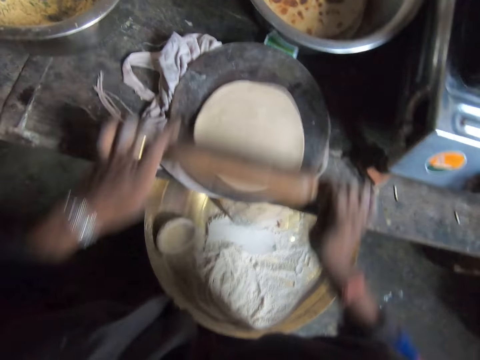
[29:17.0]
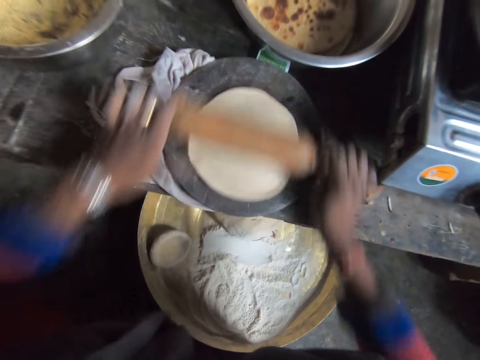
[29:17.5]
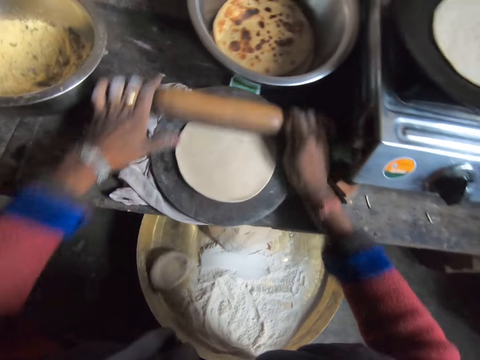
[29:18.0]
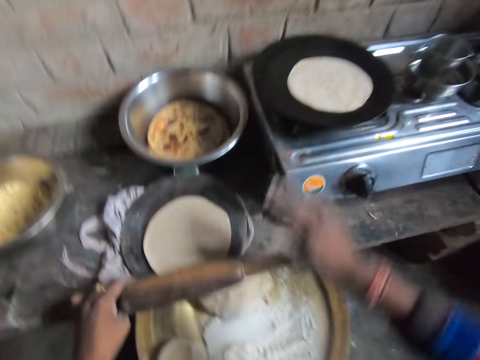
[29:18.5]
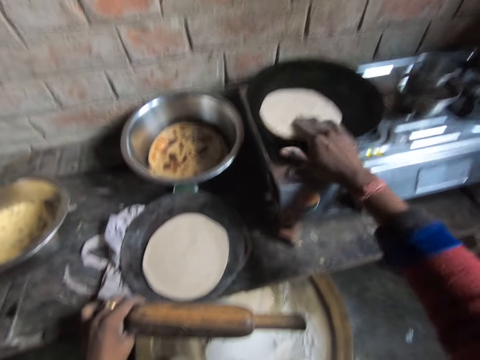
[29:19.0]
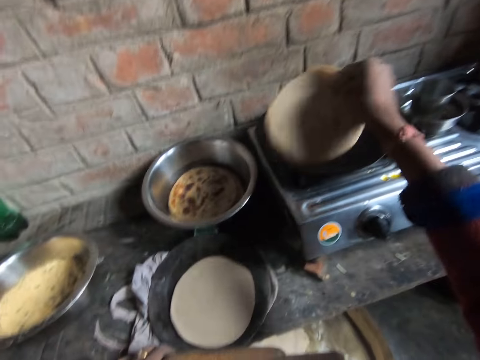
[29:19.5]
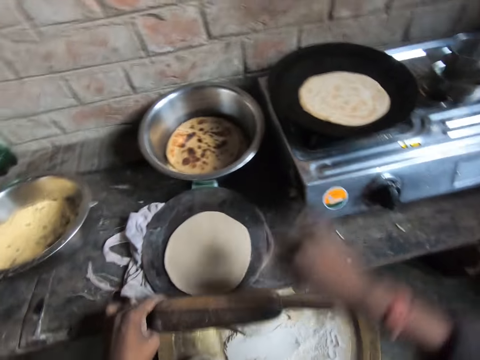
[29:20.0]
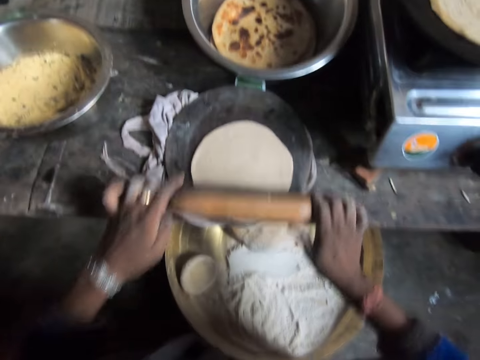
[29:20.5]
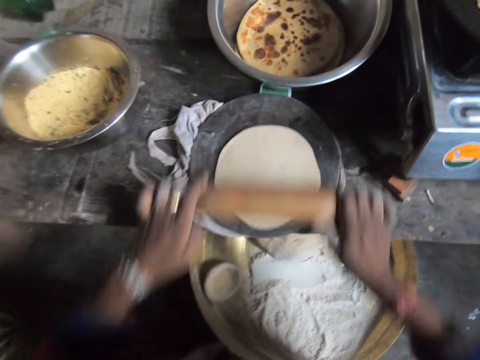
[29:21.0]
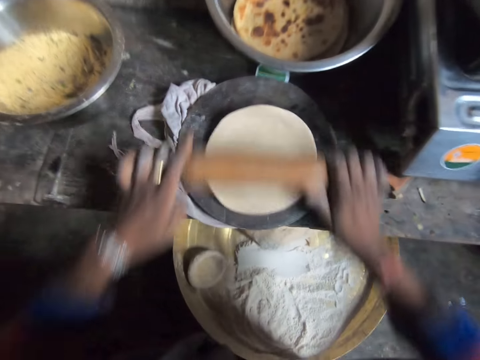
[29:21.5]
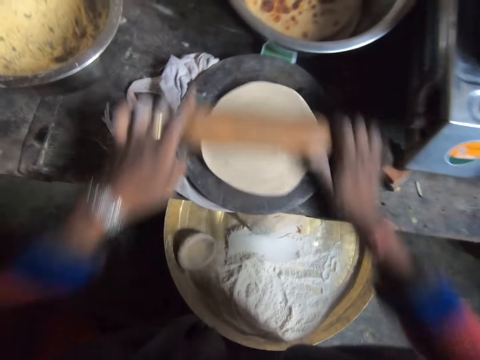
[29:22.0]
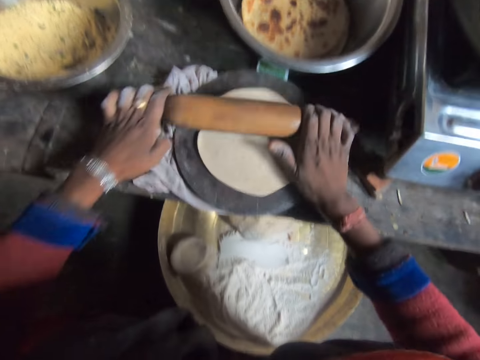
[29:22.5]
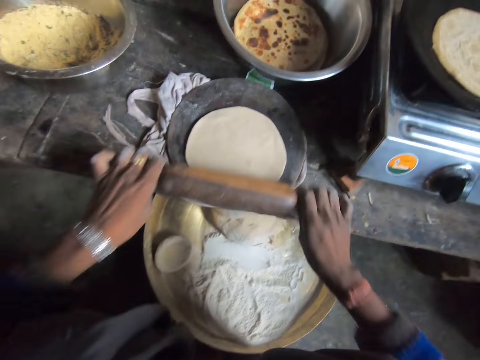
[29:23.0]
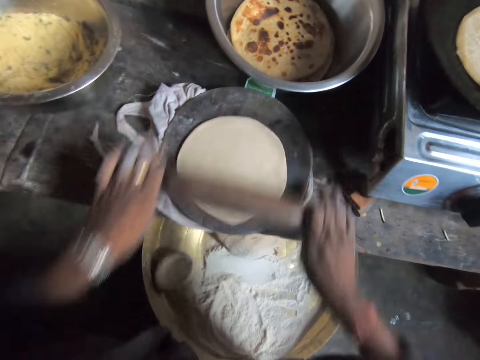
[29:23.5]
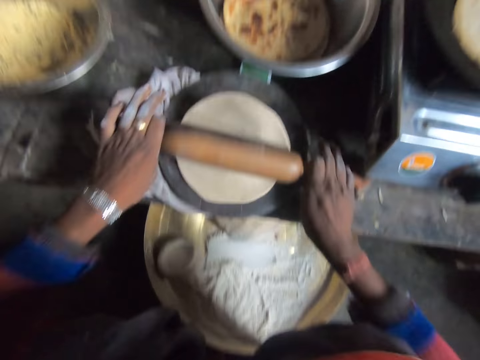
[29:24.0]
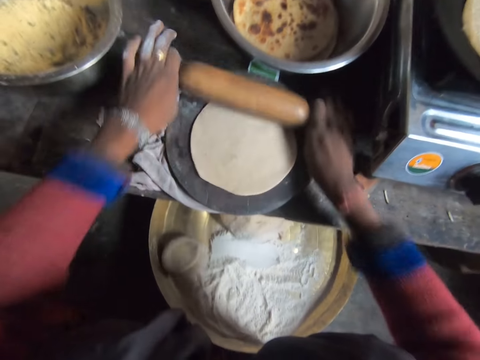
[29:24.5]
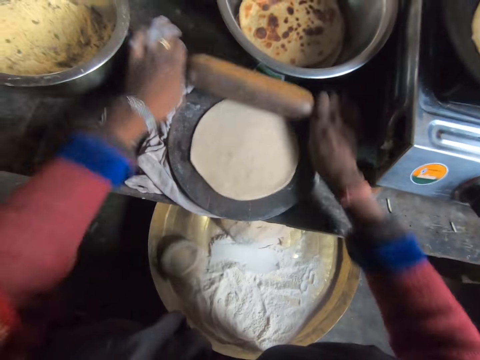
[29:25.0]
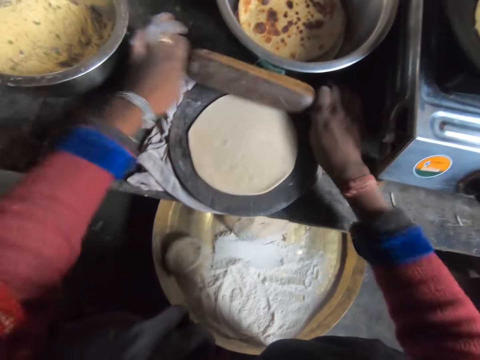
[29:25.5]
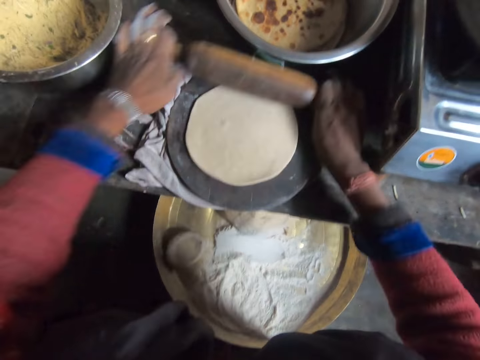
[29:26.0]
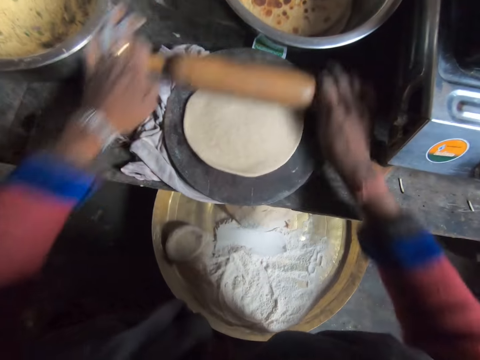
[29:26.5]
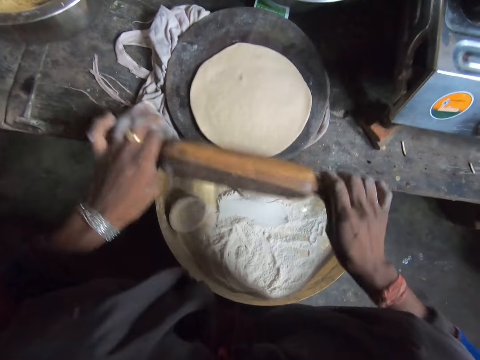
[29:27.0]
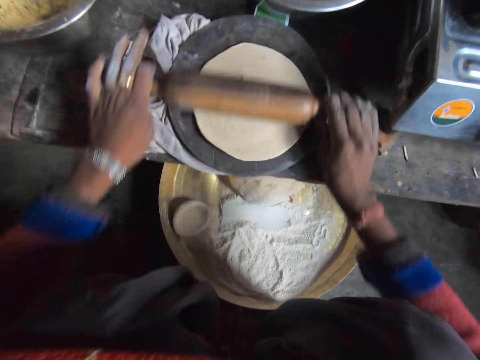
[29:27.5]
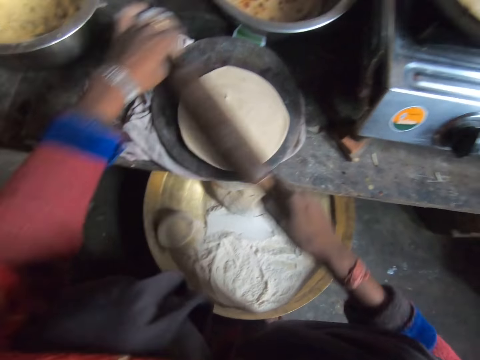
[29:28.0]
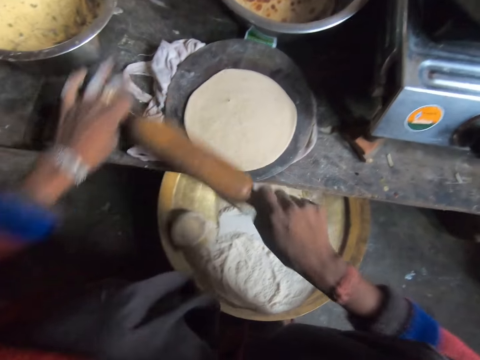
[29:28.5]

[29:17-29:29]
The camera wearer flips the chapati bread on the pan. They flatten the dough on the cutting board with the rolling pin.

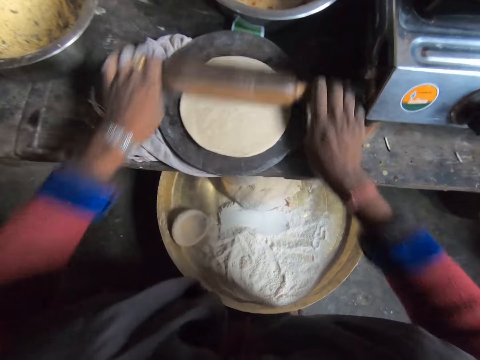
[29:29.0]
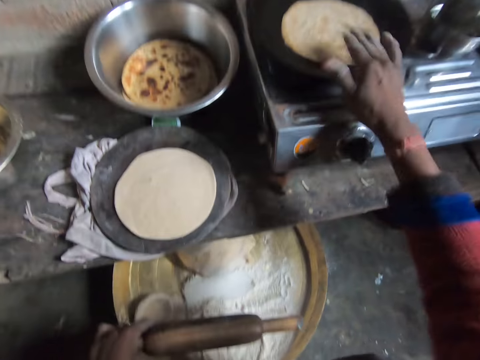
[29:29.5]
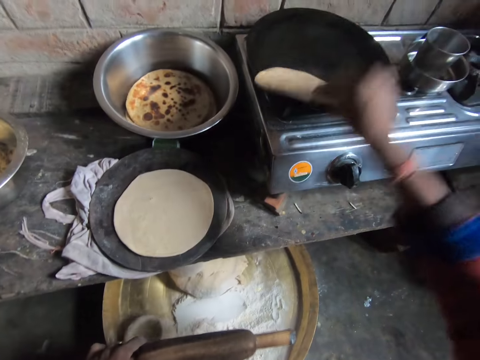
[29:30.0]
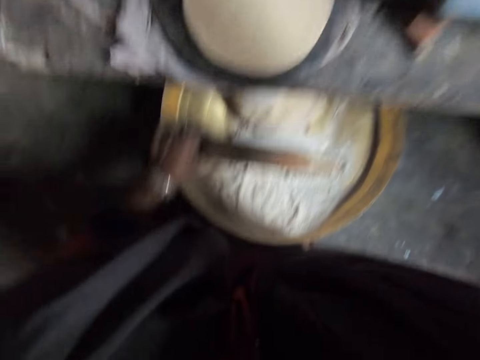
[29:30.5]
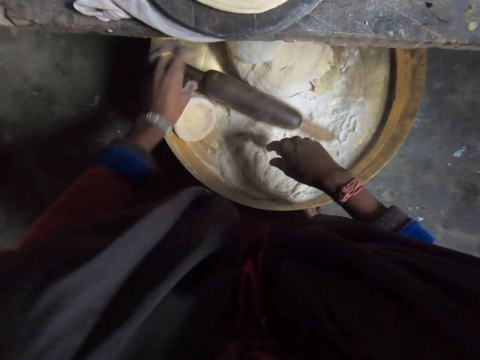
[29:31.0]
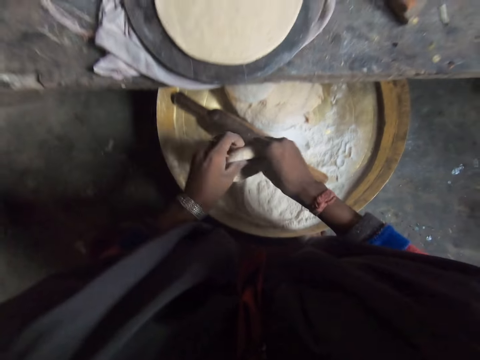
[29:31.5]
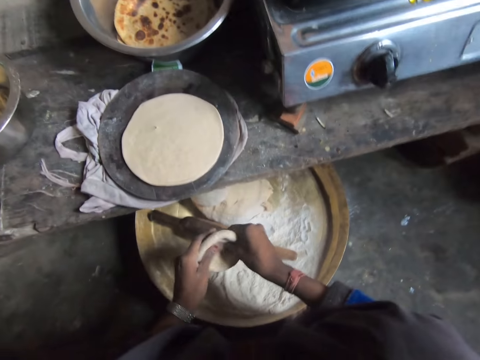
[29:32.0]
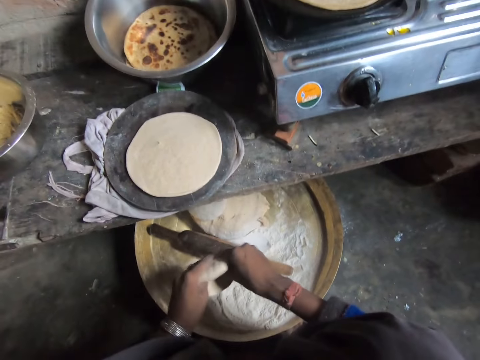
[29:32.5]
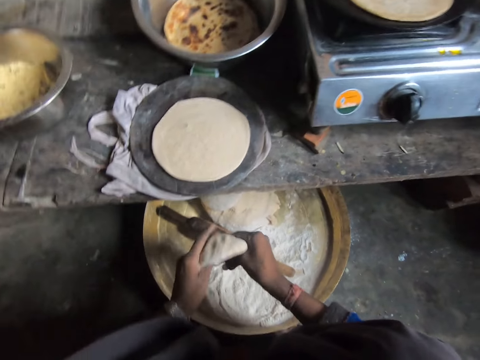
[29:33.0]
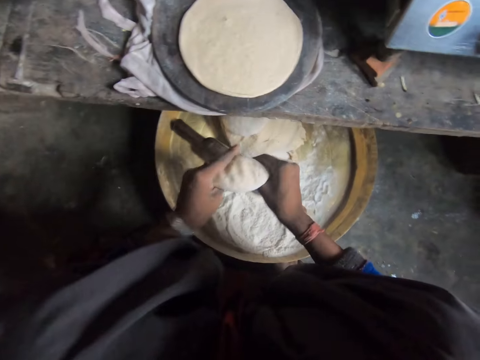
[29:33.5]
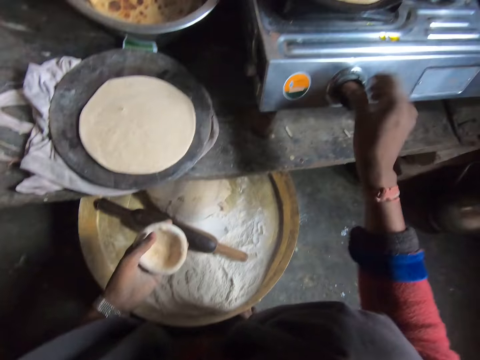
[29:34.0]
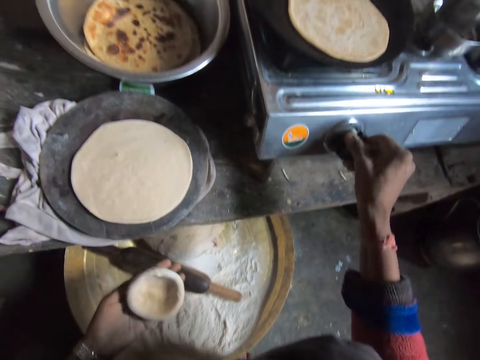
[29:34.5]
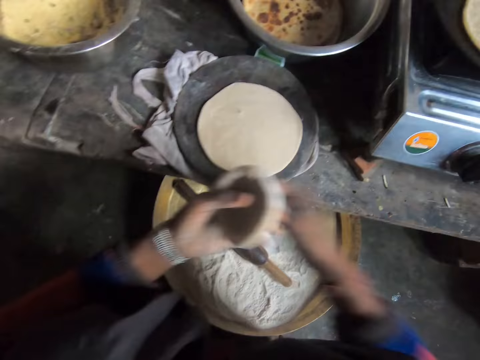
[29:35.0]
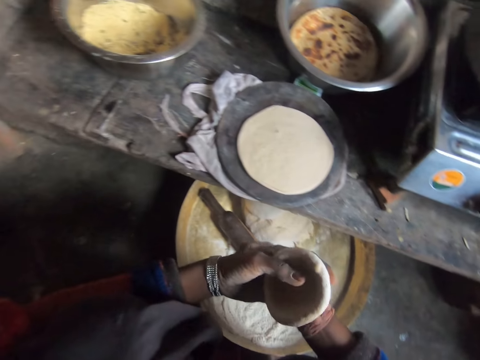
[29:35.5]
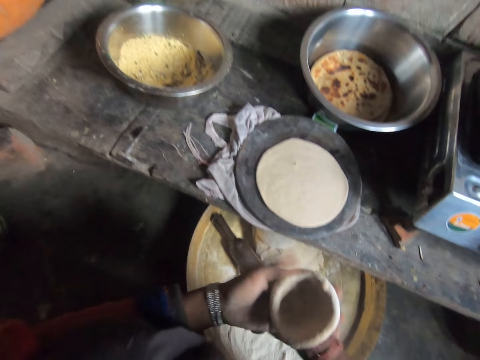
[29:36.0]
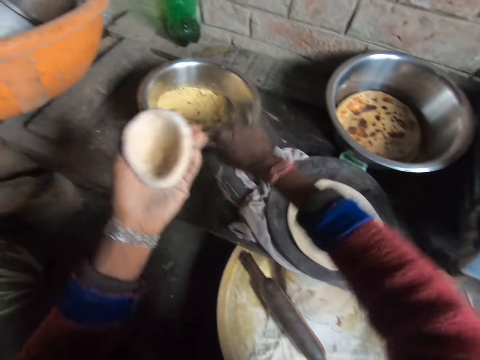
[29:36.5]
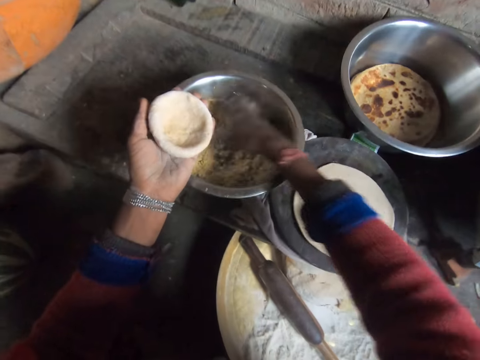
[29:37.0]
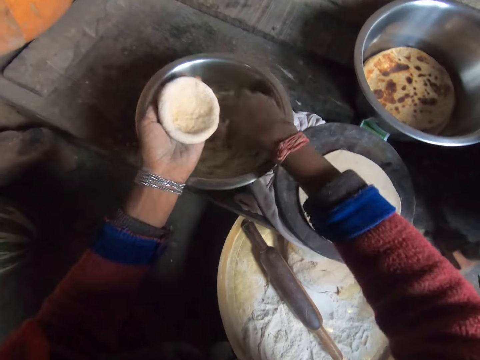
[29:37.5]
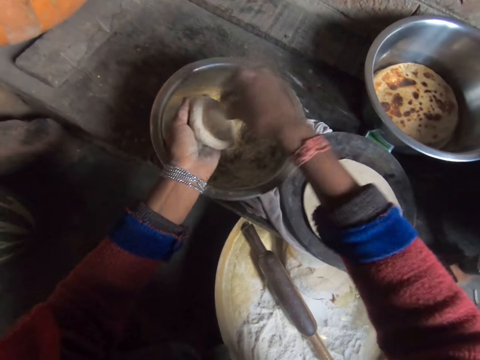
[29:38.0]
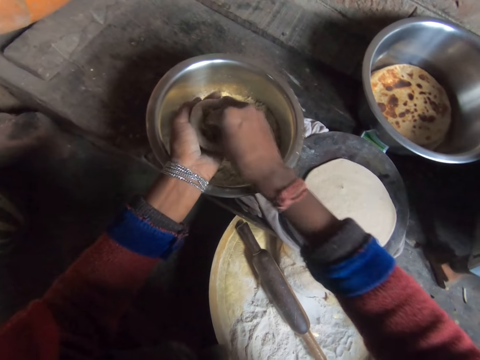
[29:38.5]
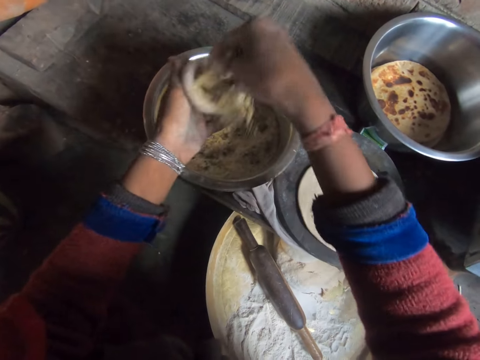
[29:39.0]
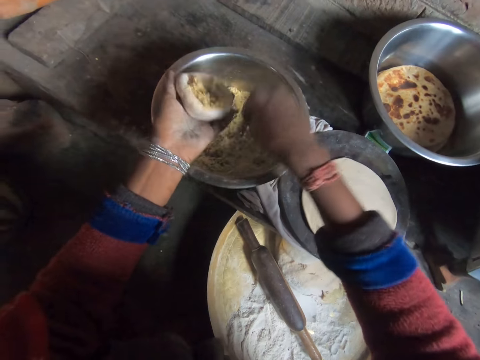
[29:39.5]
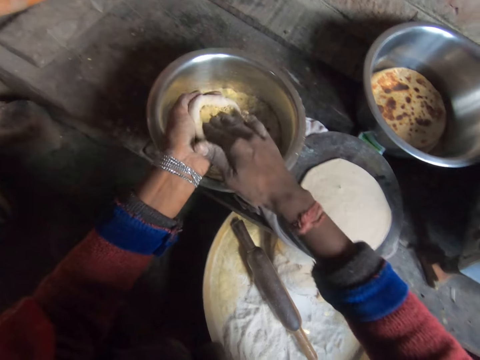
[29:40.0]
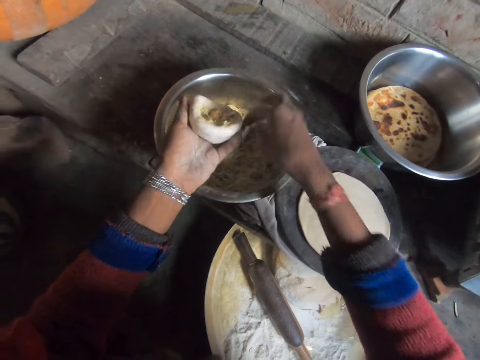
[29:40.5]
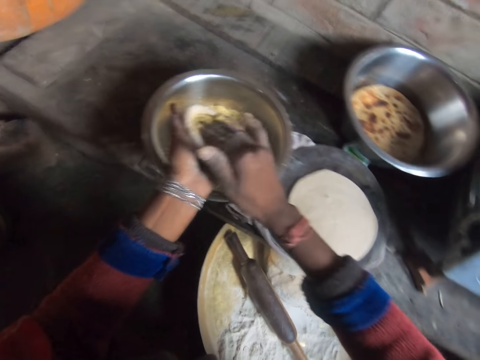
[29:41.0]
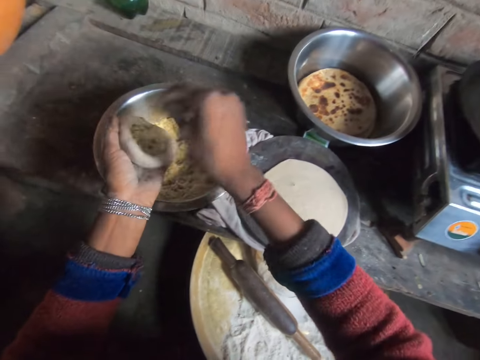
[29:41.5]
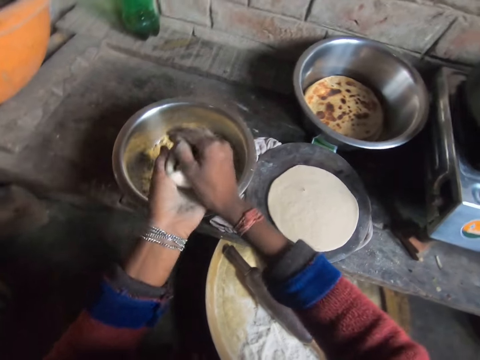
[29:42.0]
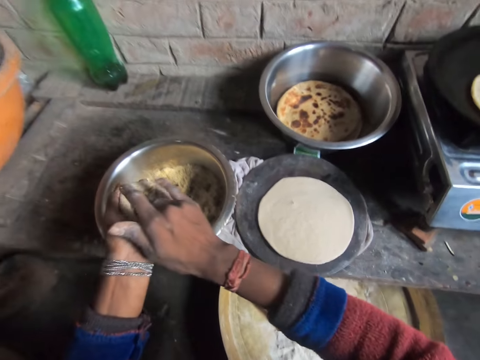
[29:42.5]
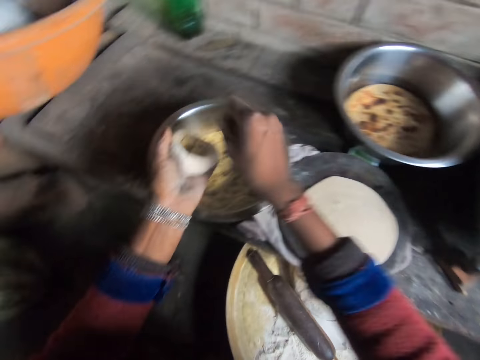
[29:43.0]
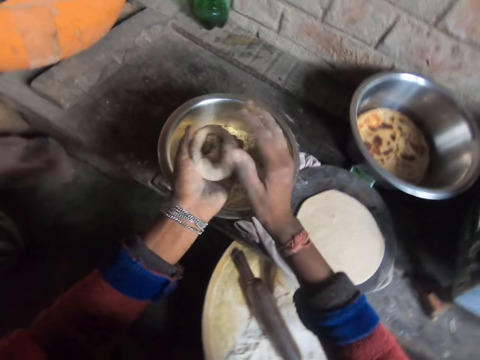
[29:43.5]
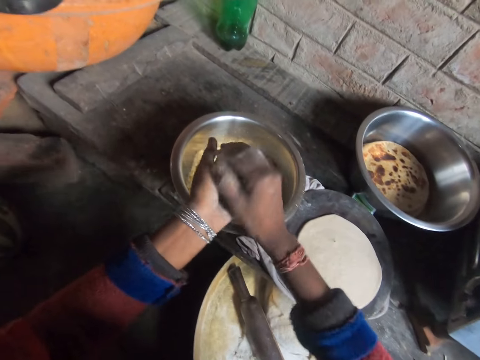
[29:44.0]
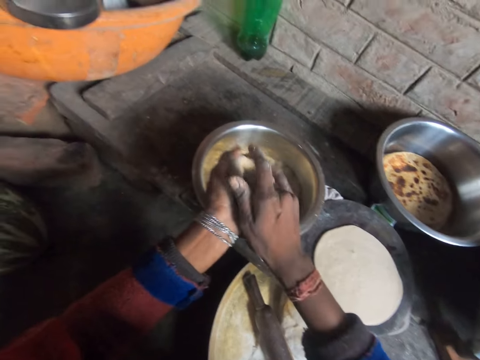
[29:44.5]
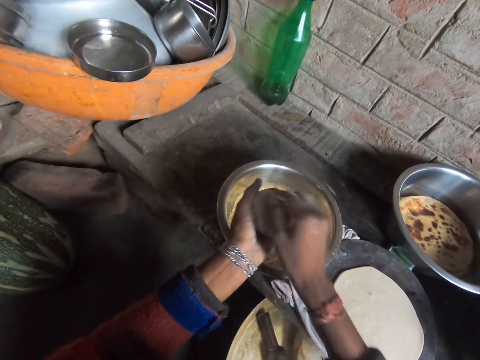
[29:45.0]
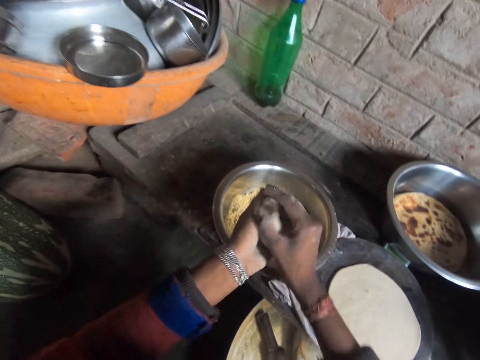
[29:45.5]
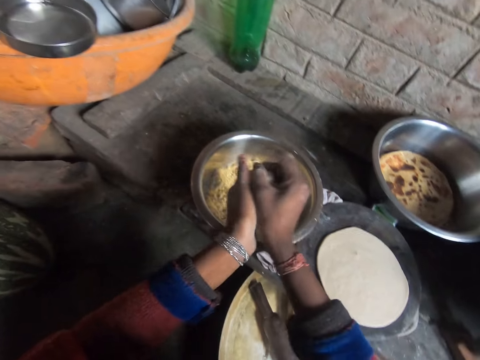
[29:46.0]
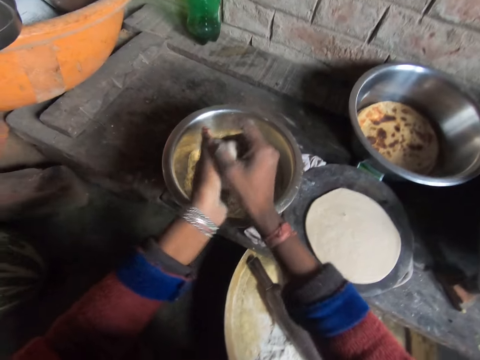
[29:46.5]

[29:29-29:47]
The camera wearer adjusts the chapati bread on the pan. He flips the flatbread in the pan. He drops the rolling pin. He takes dough with his left hand. He kneads the dough. He reaches for the dough in the basin. He makes a bowl shape out of the dough. He adjusts the burner knob. He turns up the flame. He scratches the back of the left hand. He takes fillings from the bowl with fillings. He puts the fillings in the dough. He scoops something inside of the bowl-shaped dough. He molds the dough and kneads the dough.
